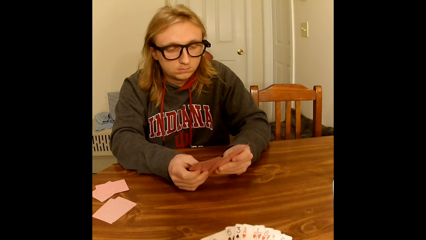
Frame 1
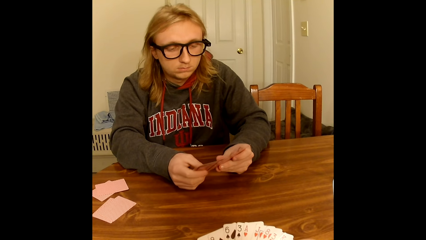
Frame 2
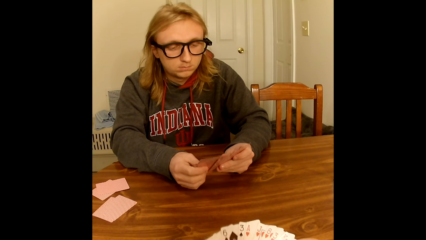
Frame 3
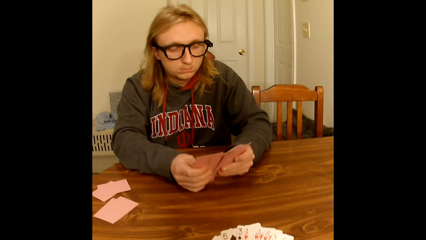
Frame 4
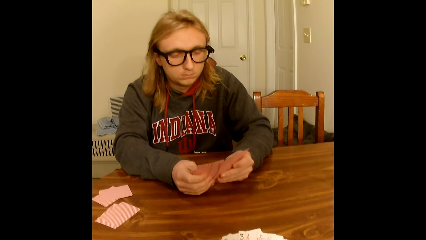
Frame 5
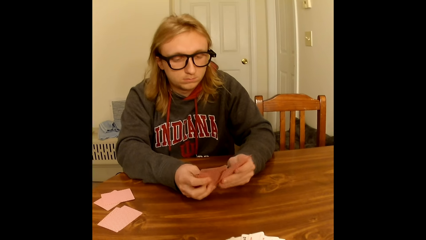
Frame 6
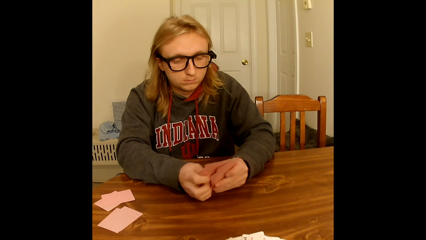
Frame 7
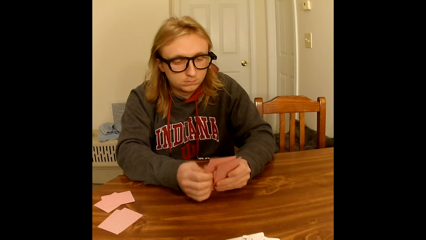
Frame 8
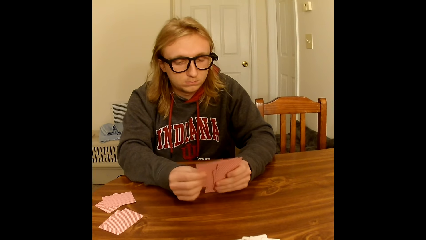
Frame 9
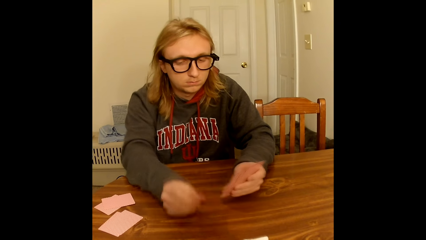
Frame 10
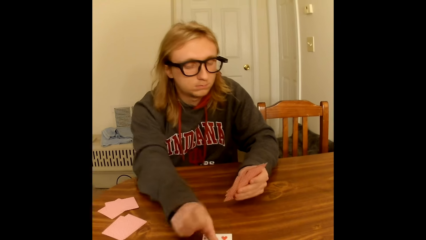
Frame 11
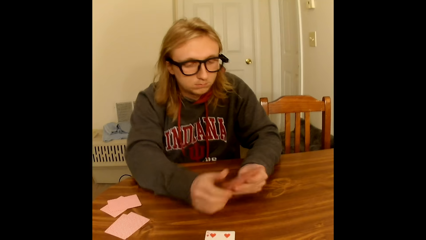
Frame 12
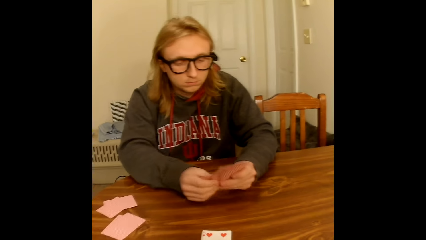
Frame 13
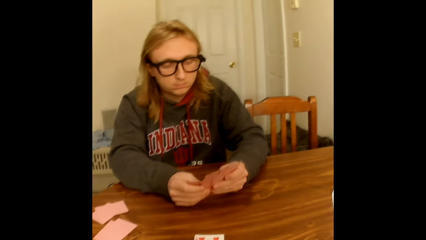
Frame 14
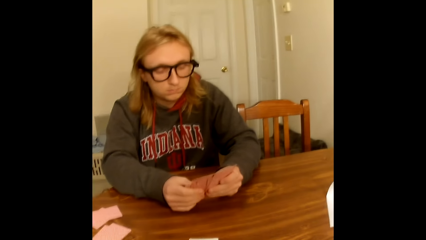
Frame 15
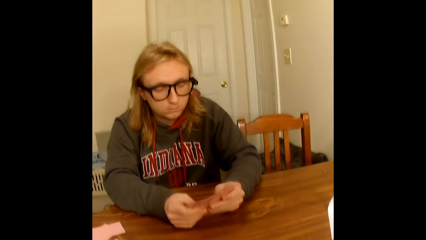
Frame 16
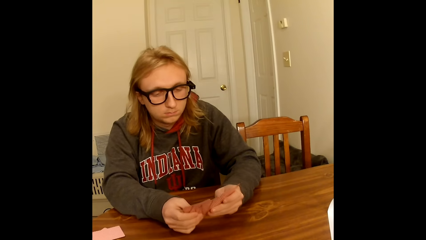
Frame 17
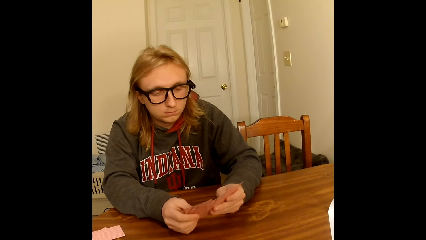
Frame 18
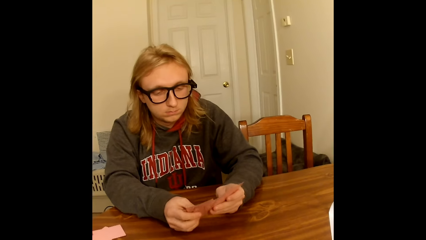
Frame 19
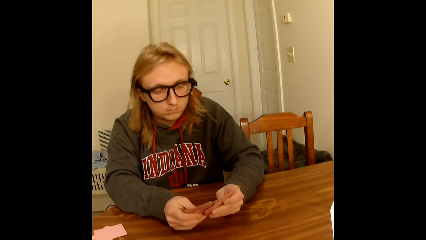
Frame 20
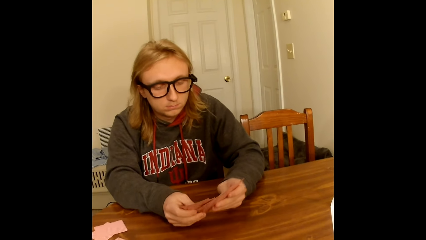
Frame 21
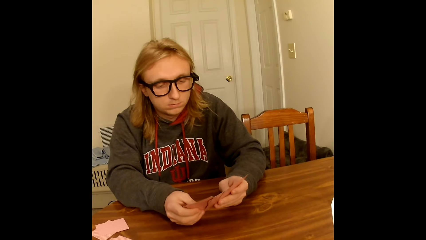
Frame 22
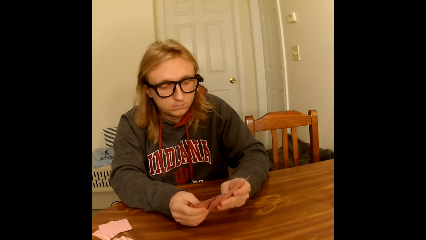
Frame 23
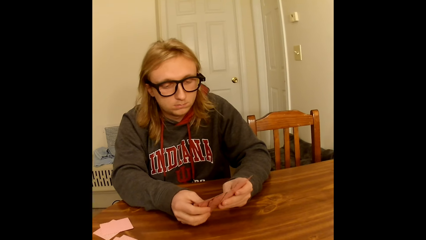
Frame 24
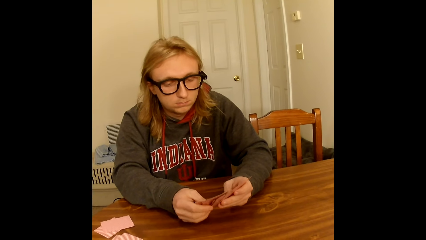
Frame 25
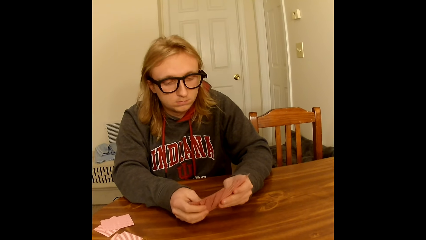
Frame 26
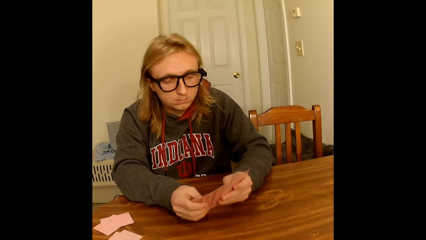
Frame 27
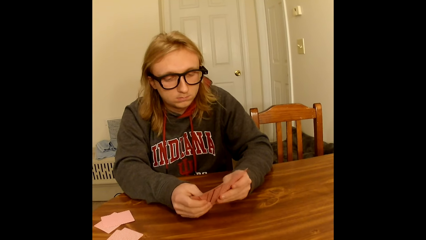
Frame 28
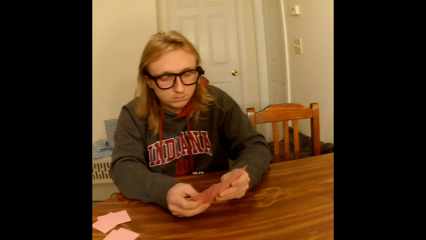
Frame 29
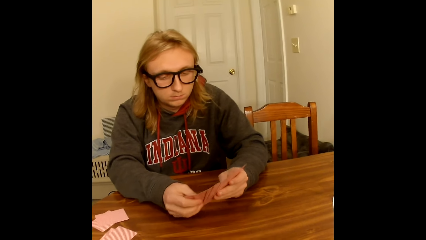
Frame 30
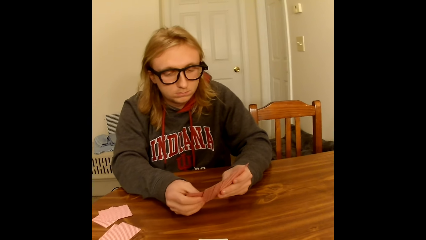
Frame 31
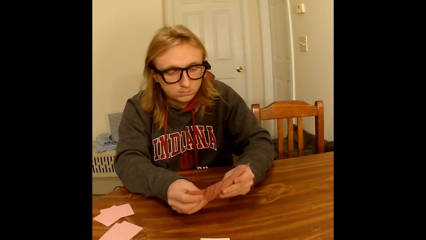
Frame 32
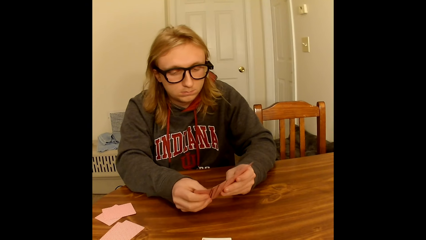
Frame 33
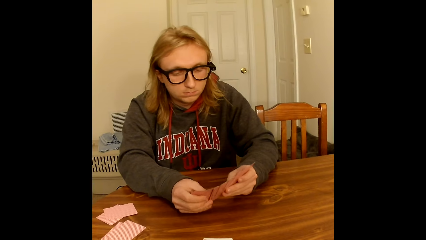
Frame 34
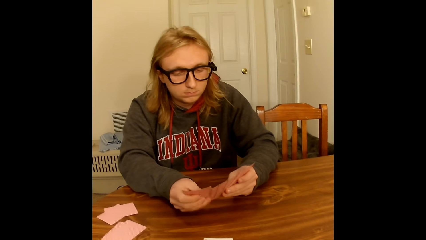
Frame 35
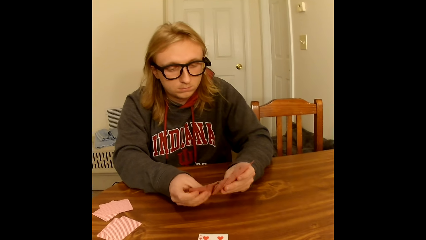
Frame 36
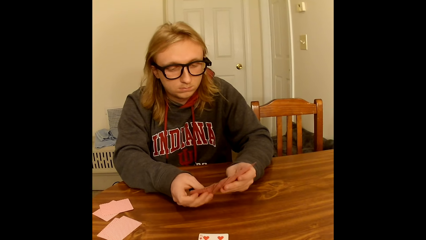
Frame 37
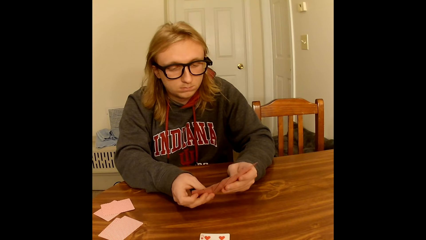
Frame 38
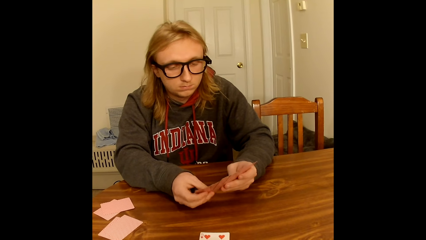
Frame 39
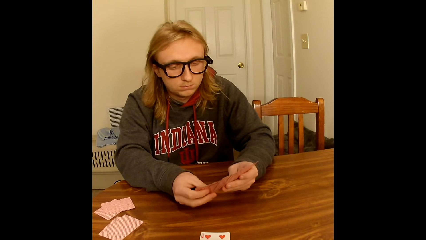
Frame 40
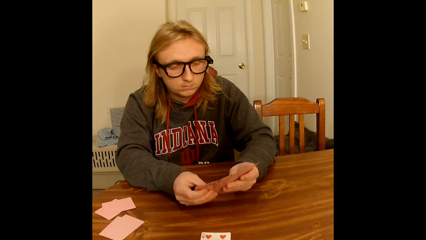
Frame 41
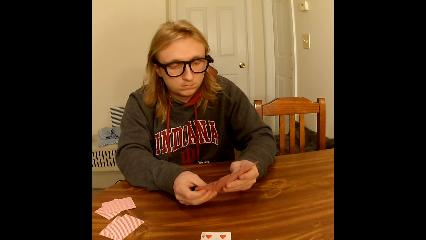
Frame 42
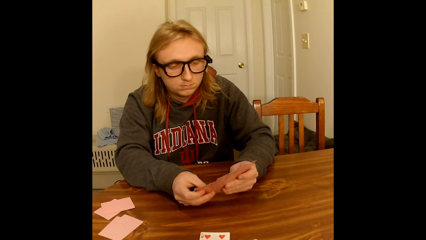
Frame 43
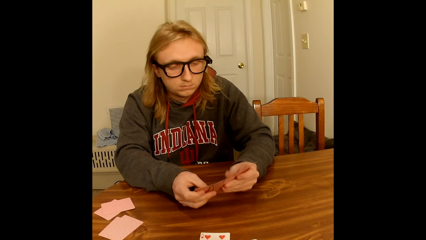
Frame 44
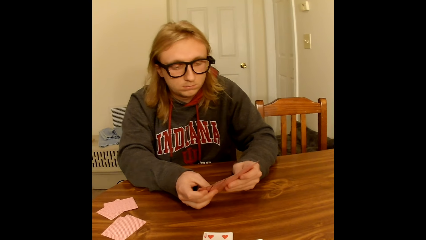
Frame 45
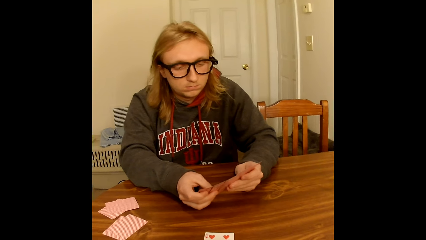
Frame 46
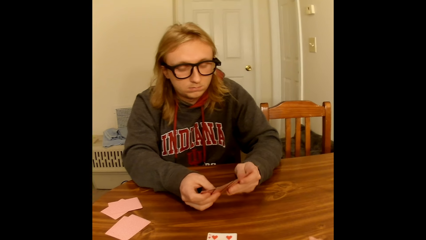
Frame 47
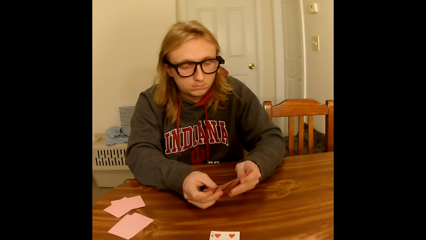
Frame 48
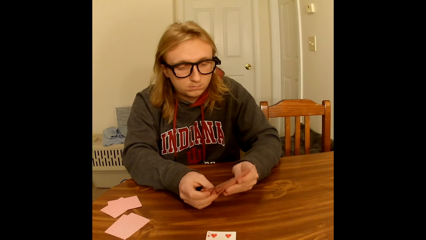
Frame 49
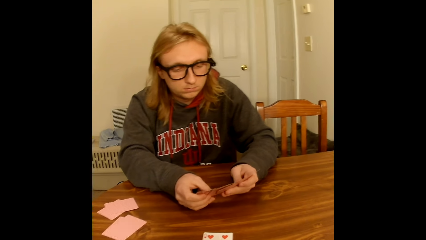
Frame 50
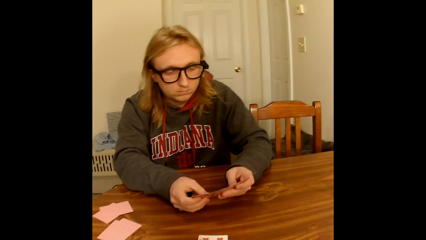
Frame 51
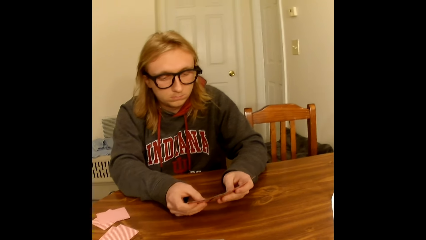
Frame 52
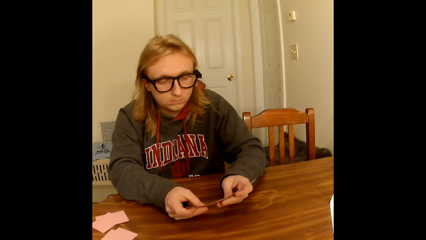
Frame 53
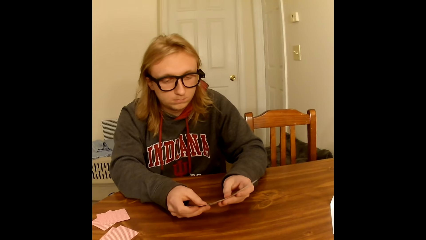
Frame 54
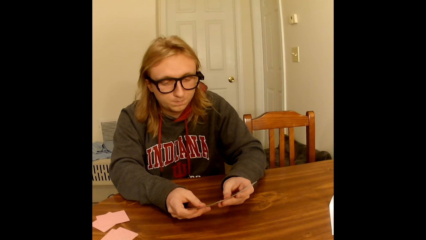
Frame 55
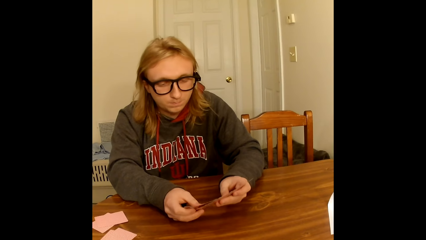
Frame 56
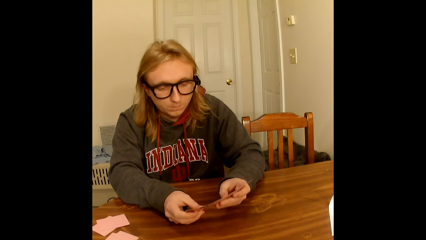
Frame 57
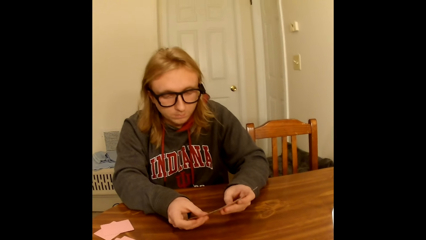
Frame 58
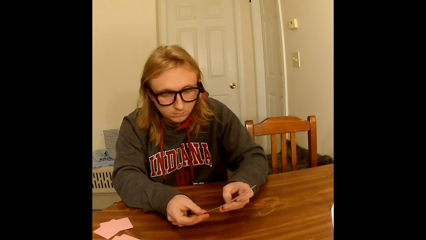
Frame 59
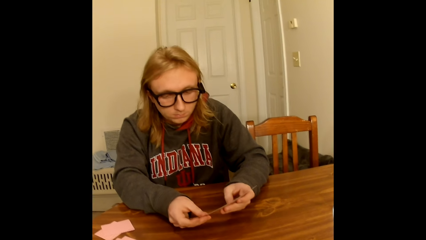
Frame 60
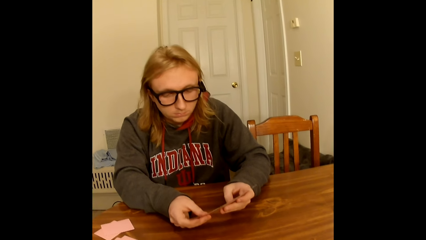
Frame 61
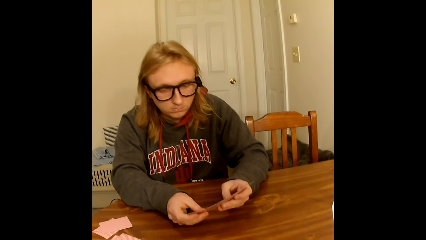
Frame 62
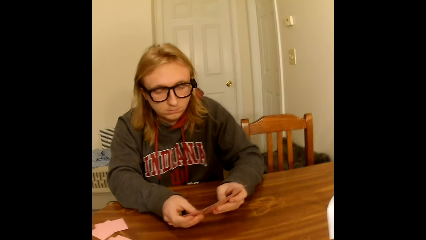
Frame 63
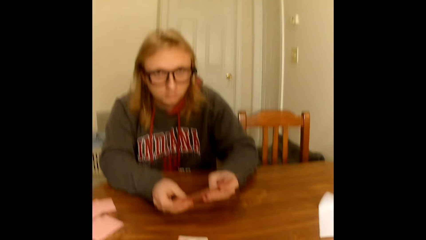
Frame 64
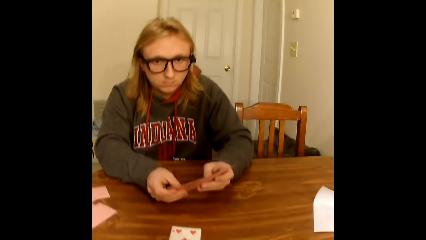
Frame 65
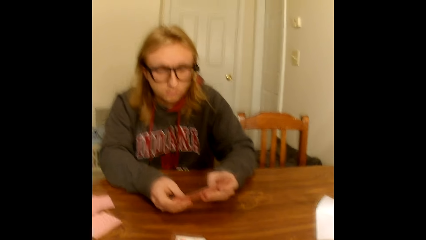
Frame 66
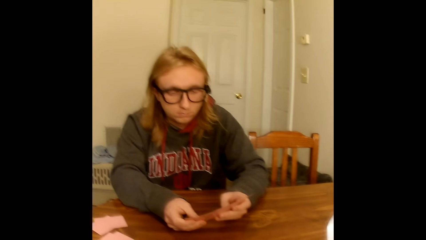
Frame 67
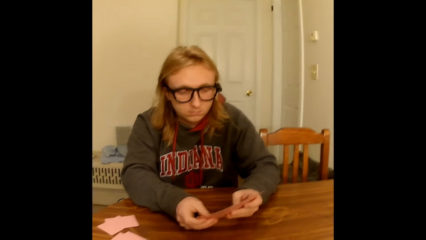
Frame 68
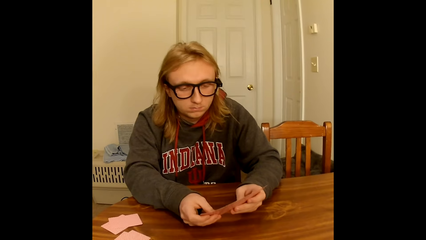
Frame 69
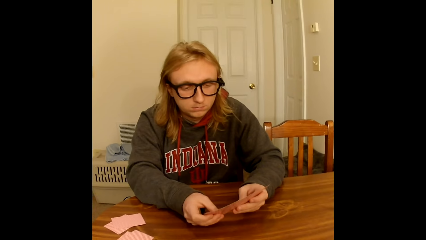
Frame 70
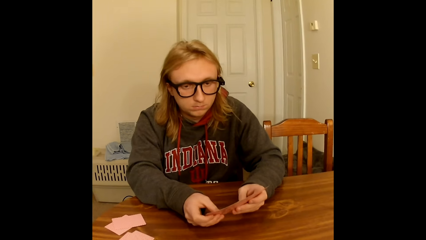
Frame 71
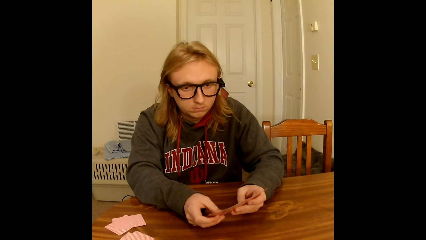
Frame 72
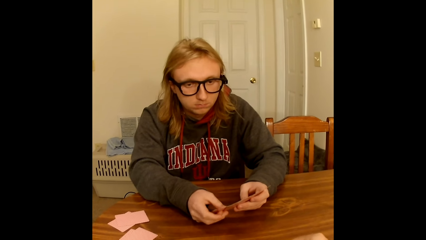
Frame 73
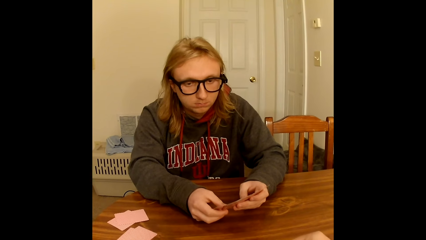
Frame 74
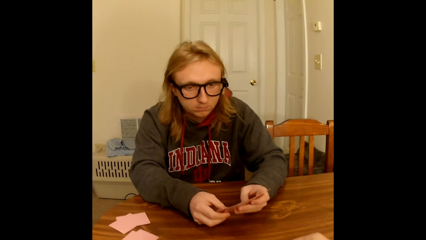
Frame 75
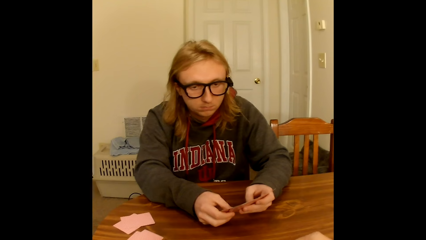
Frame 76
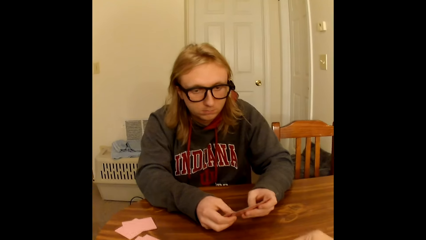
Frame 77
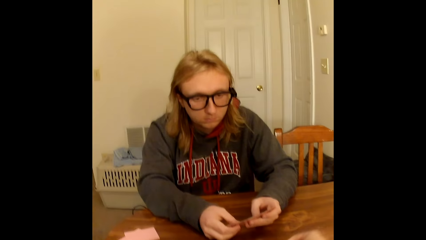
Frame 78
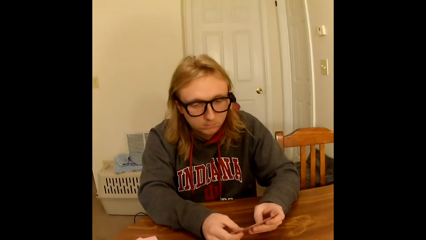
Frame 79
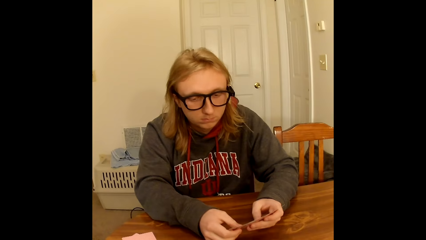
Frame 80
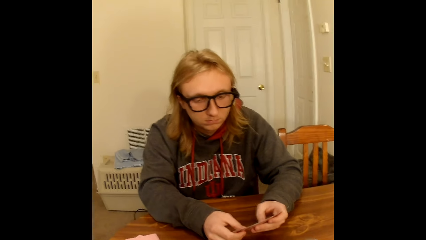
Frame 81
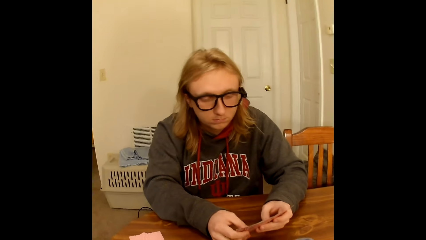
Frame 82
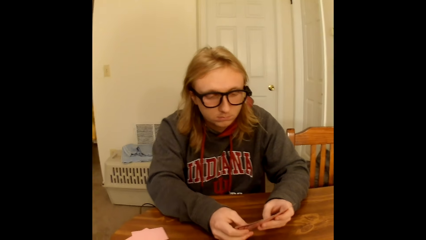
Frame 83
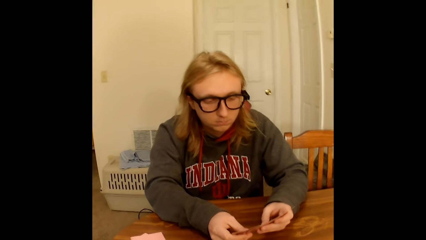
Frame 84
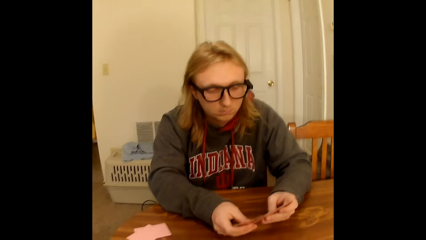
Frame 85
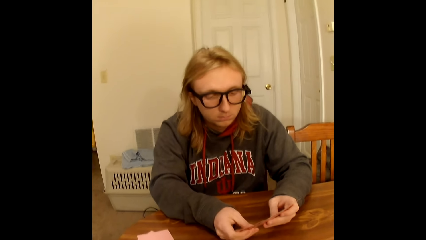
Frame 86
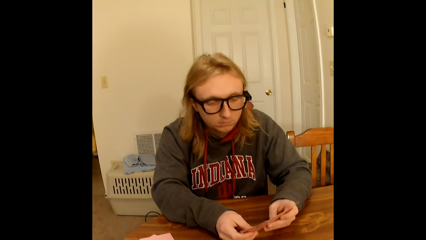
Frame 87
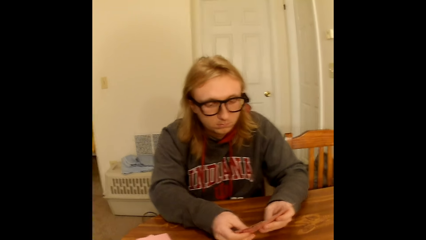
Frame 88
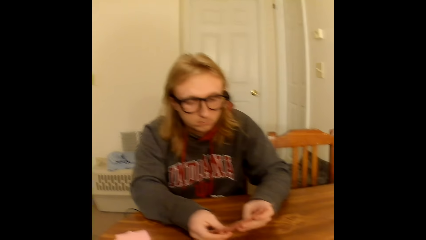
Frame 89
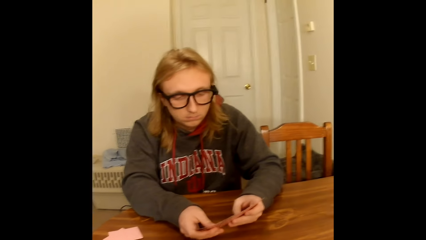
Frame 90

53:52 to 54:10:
A man arranges a card. The man places a card on the table face up with his right hand and spreads the cards face up in both hands. The camera wearer moves the hand to the cards. They play a card.
